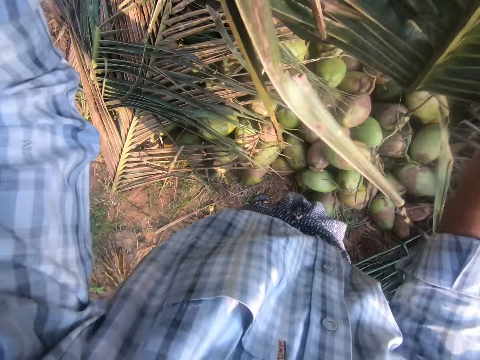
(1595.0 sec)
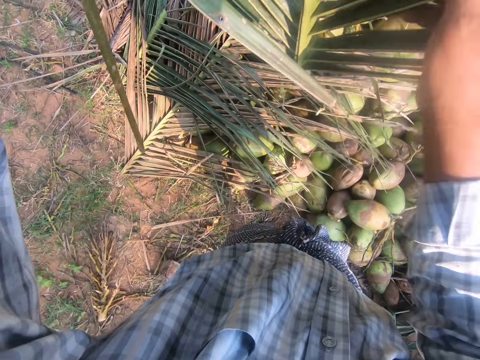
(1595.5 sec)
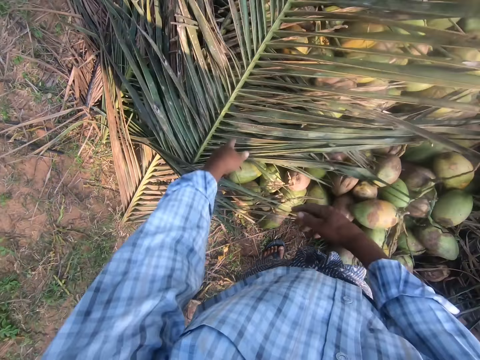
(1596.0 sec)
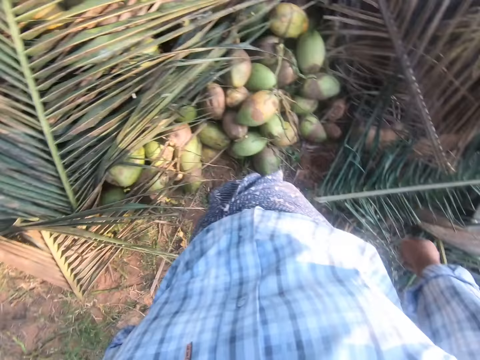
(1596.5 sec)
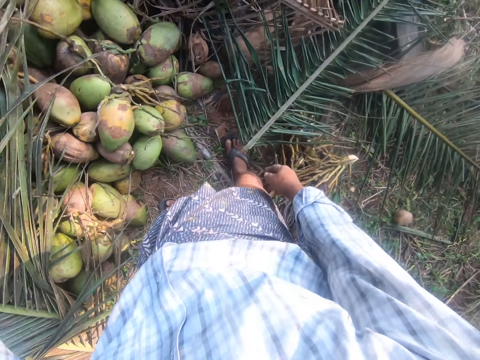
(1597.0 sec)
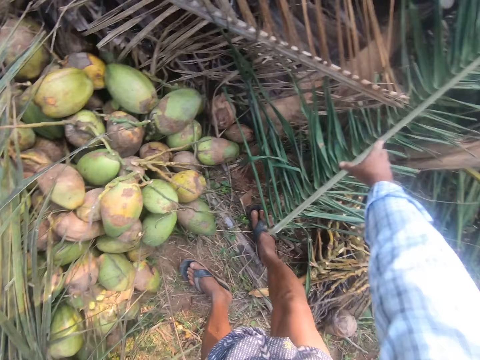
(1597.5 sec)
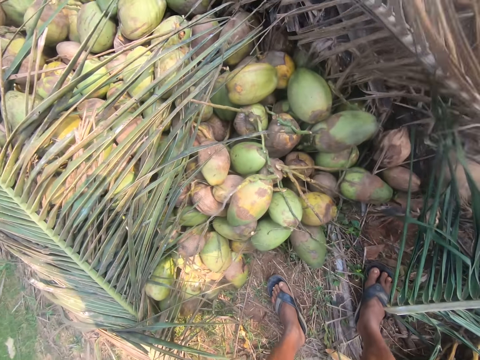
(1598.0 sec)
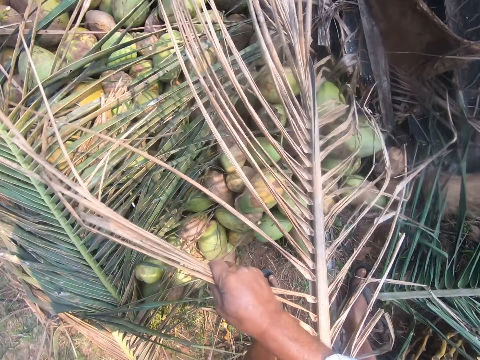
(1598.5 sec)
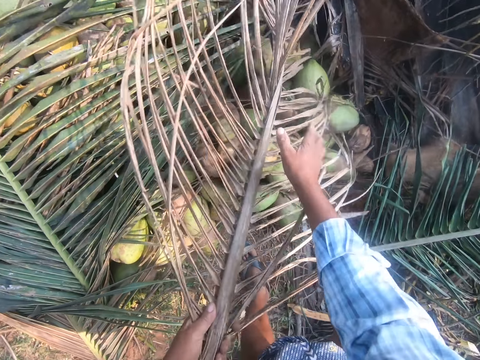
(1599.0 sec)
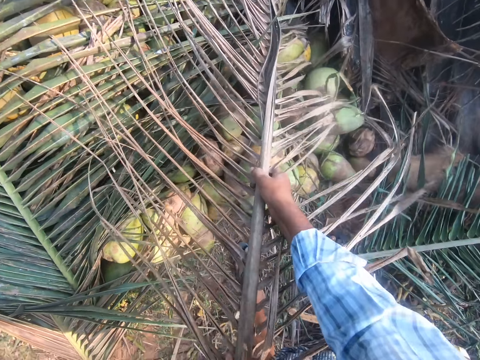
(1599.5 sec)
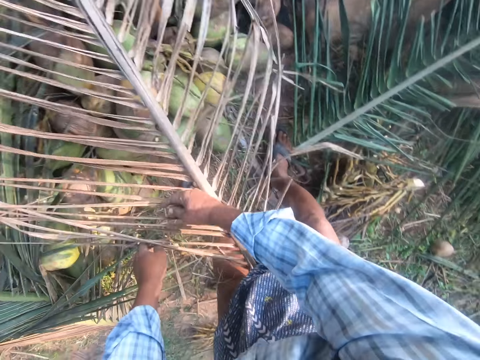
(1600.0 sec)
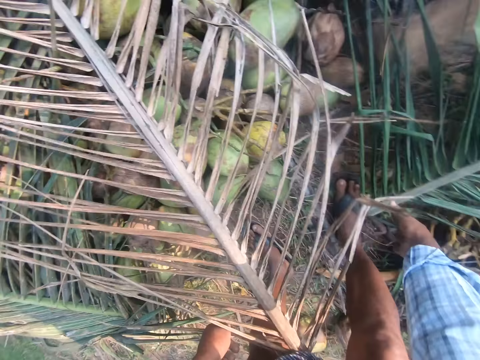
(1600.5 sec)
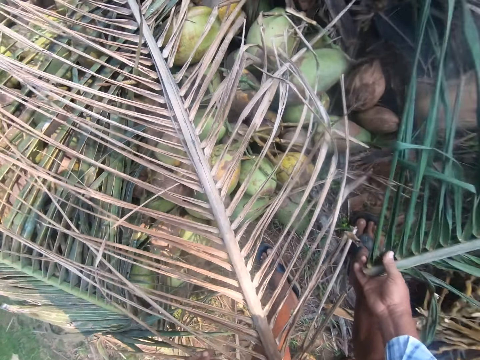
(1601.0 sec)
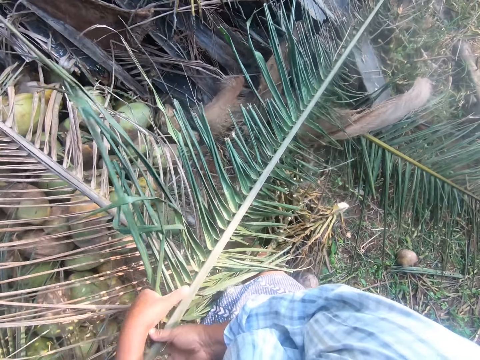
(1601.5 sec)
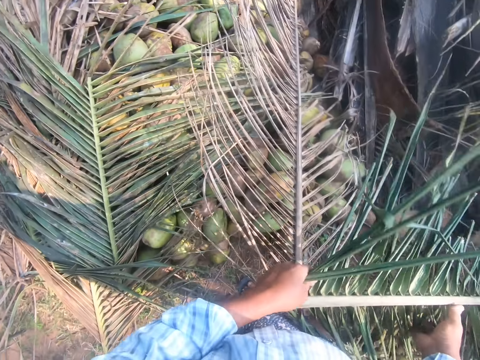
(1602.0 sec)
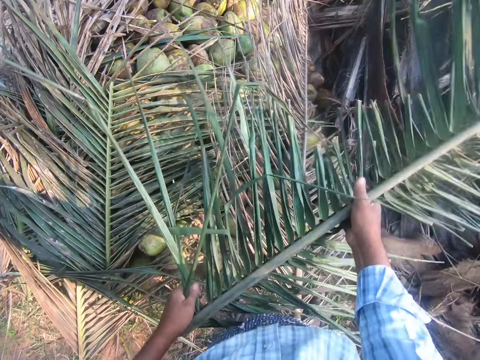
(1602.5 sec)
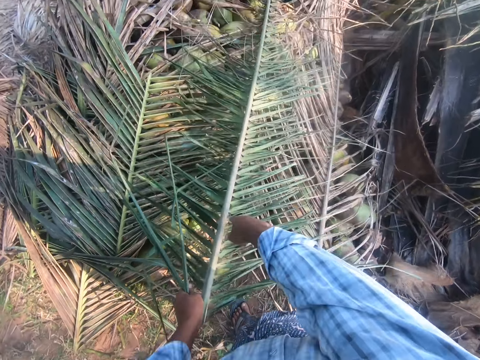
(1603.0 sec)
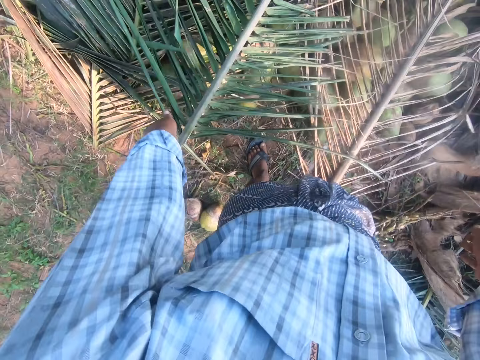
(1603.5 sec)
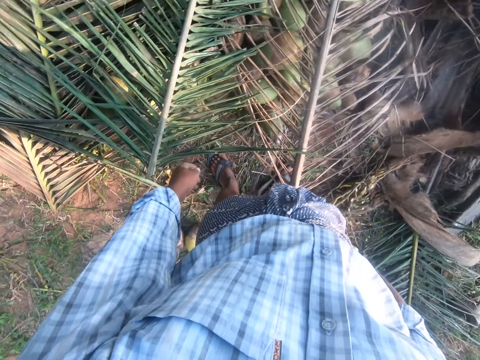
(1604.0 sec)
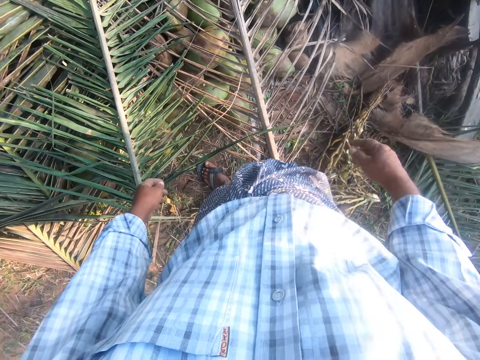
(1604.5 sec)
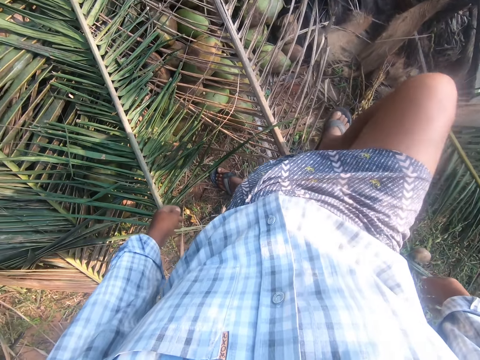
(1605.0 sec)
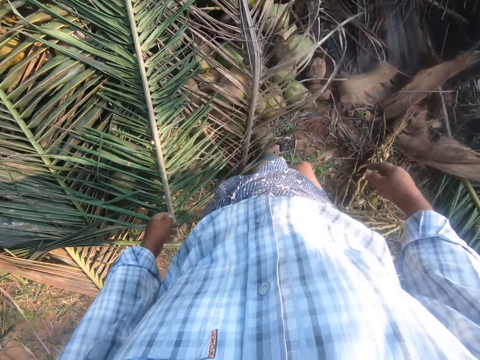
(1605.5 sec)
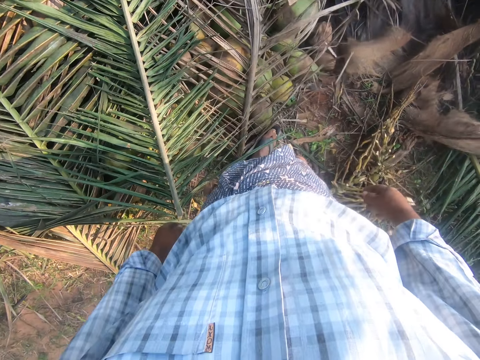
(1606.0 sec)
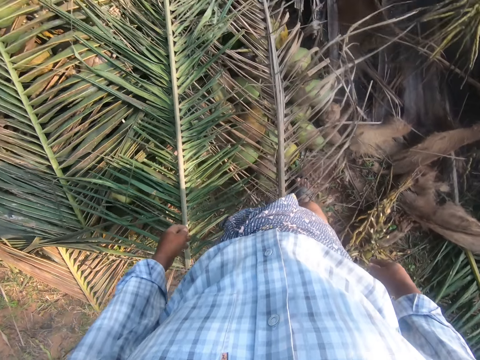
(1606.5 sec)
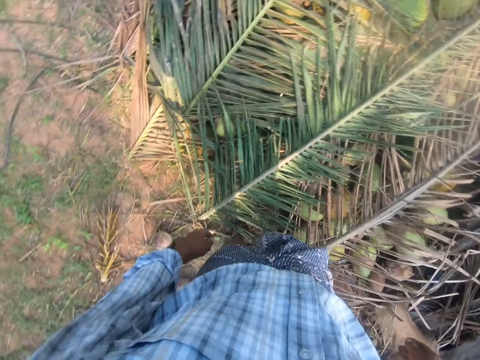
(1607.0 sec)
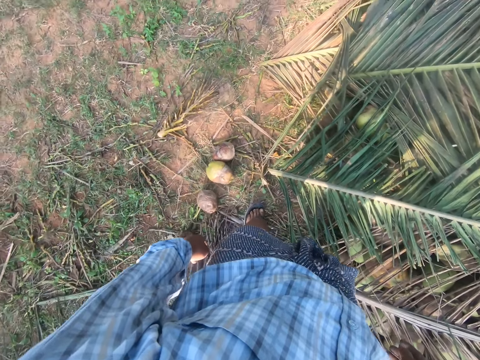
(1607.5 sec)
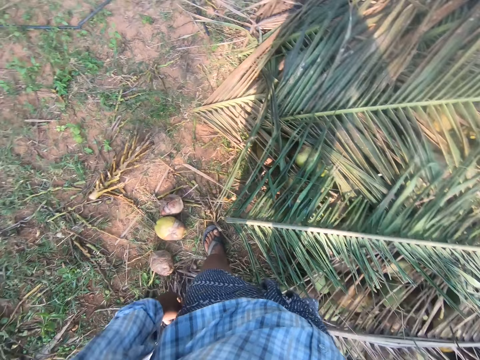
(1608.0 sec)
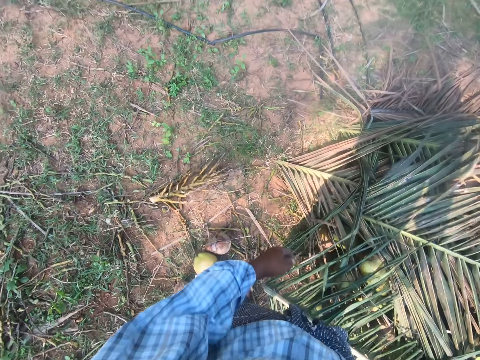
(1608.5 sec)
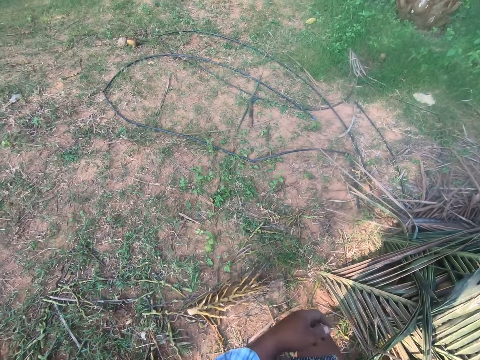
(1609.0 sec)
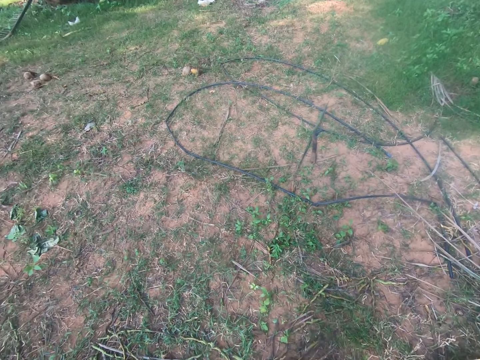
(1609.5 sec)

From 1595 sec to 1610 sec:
The camera wearer throws the palm leaf. They cover the coconuts with the palm fronds. They move the palm leaf. They move the palm leaf again. They pick the palm leaf, lift the palm leaf and throw the palm leaf. They step on the palm leaf. They move the leg. They walk around.

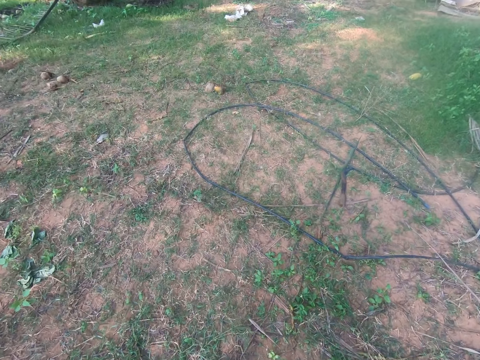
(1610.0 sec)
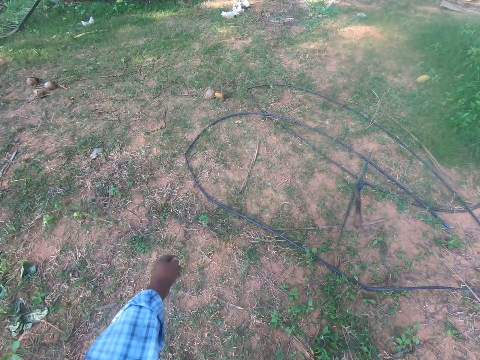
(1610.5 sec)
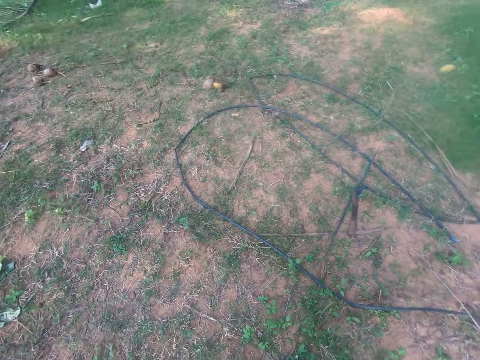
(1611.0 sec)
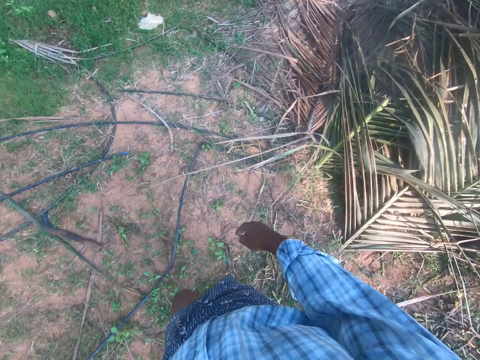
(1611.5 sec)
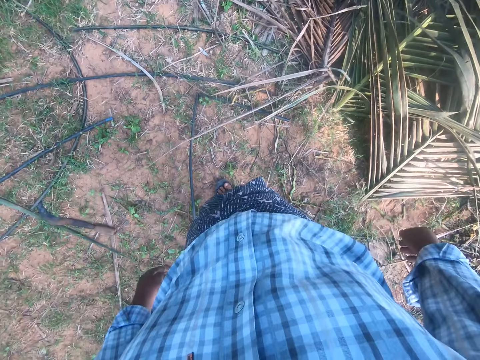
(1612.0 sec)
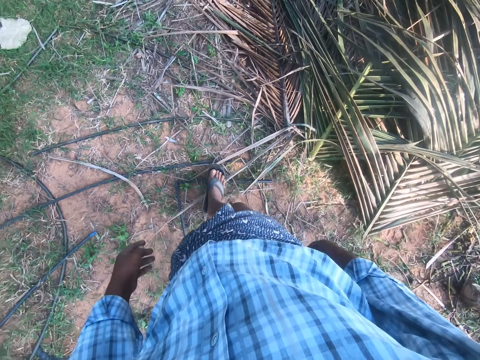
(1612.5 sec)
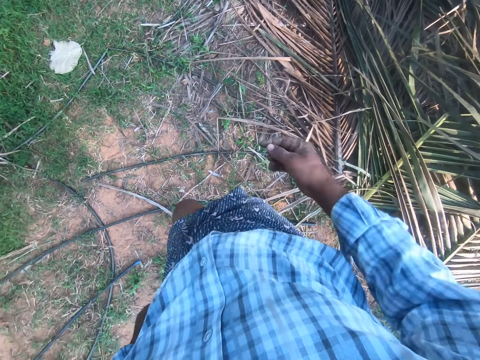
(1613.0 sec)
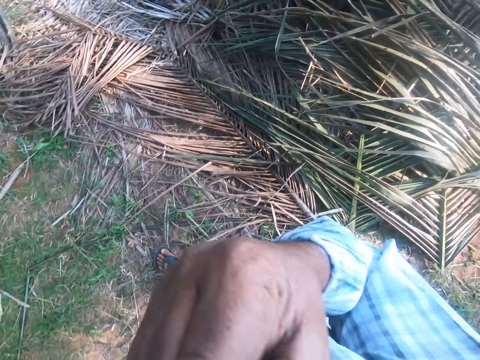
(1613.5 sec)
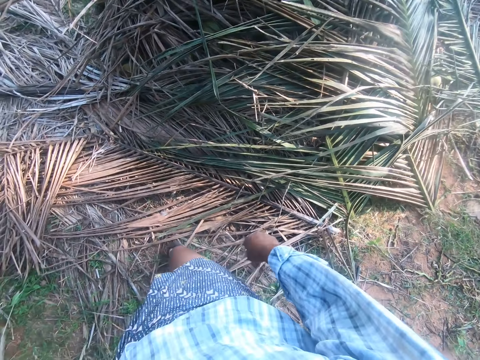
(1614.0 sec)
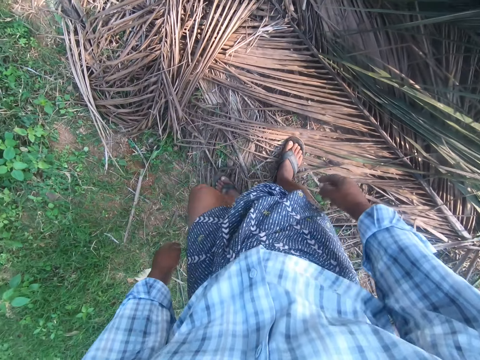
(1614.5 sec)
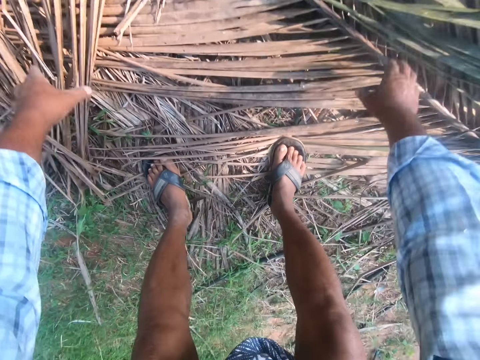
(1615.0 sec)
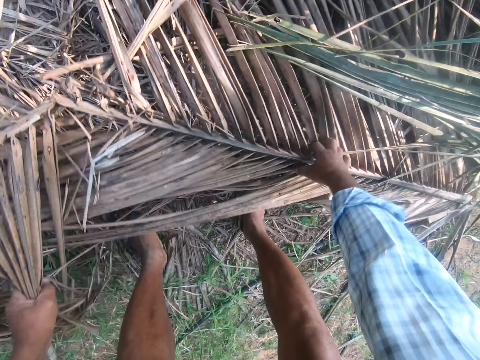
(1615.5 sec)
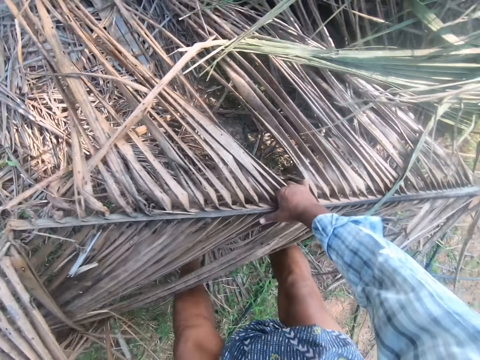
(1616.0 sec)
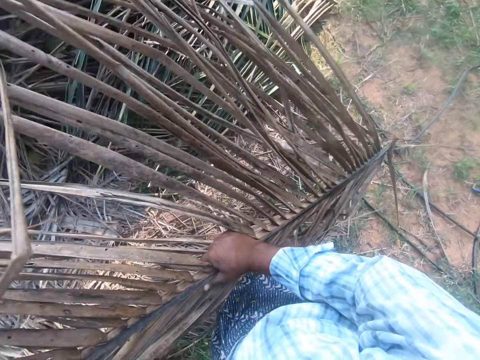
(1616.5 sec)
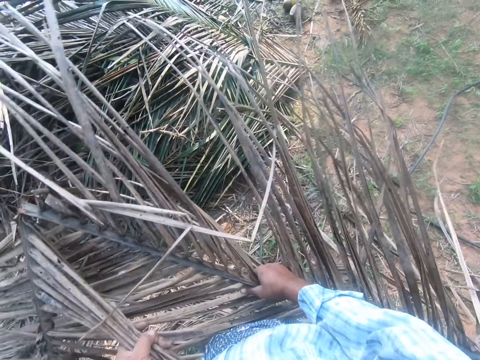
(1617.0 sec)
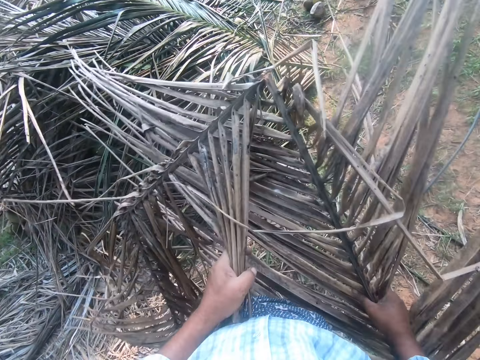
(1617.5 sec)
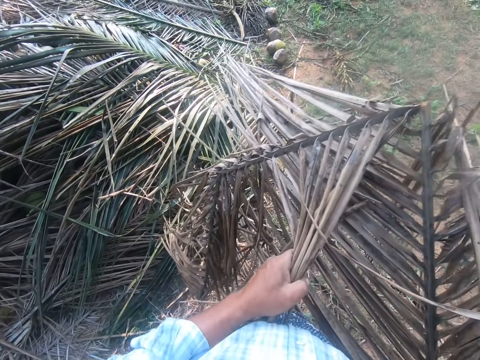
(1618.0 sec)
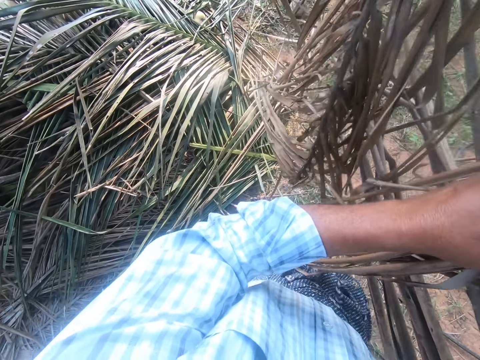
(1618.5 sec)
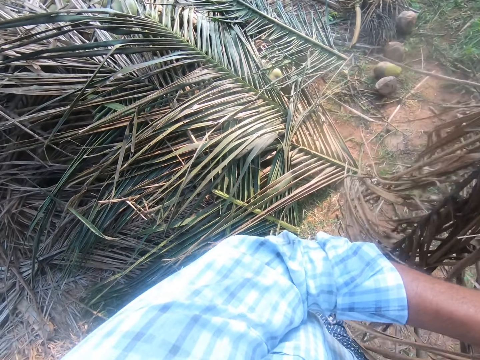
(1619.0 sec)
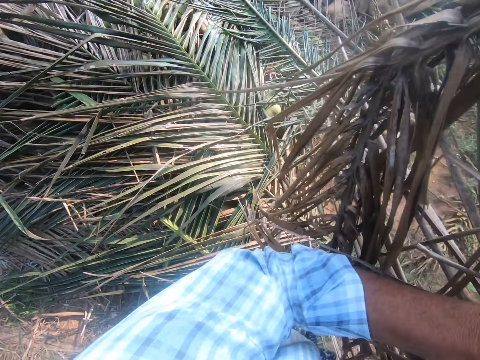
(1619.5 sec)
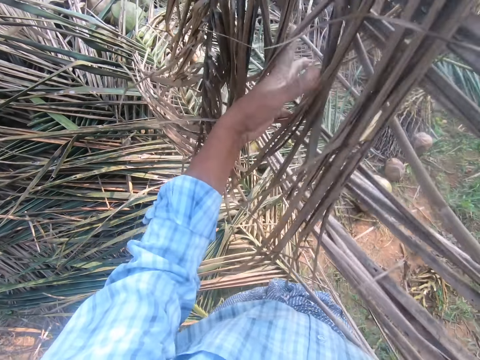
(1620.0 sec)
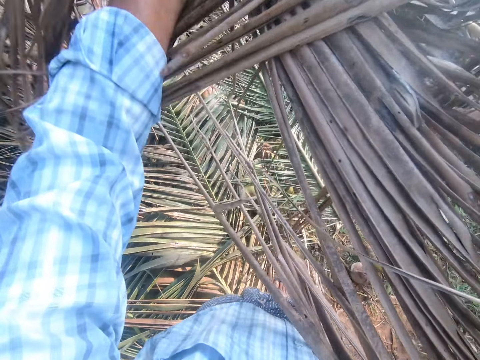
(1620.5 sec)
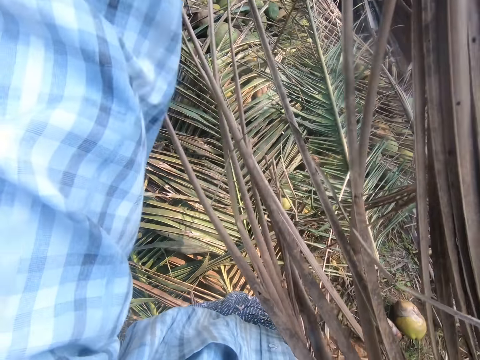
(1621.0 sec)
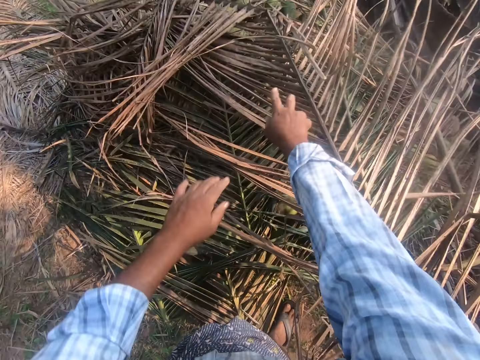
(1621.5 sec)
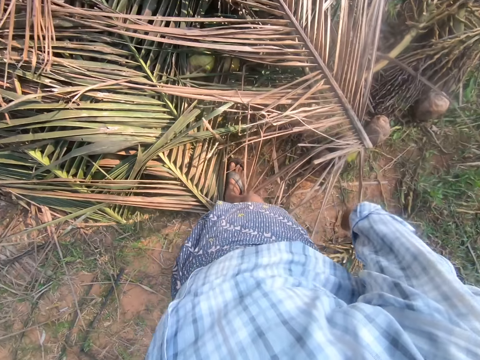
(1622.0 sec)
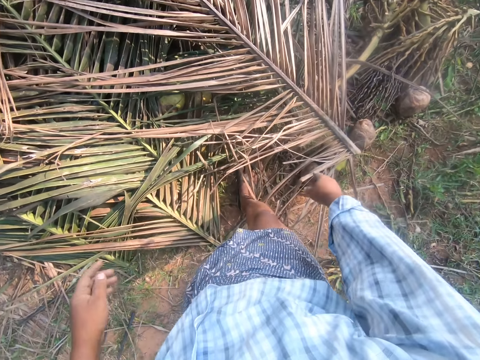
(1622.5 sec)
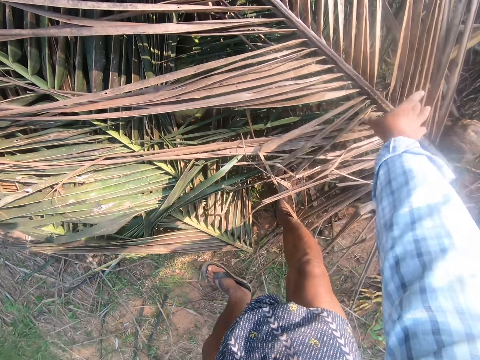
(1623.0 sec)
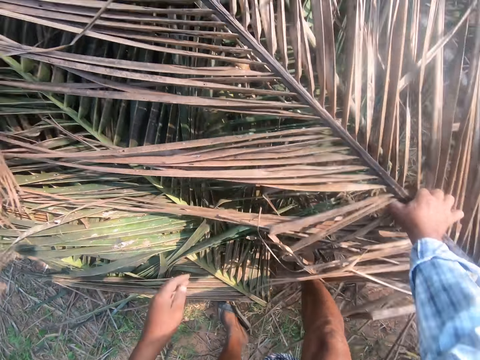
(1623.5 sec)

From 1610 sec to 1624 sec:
The camera wearer walks round the heap of coconuts. They lift the hand. They pick the dried palm fronds or palm leaves. They step forward. They move the hands. They cover the coconuts with the palm fronds. They throw the palm leaves. They pick the palm leaves.
